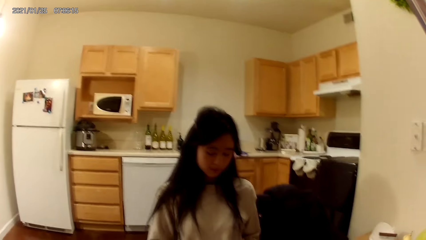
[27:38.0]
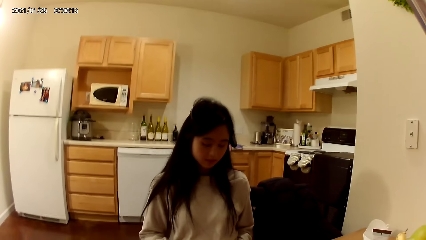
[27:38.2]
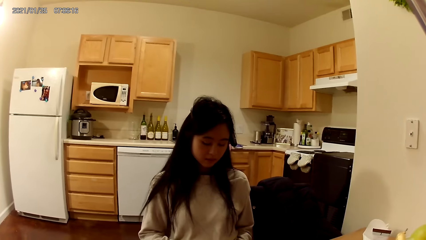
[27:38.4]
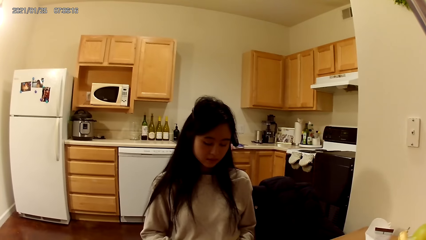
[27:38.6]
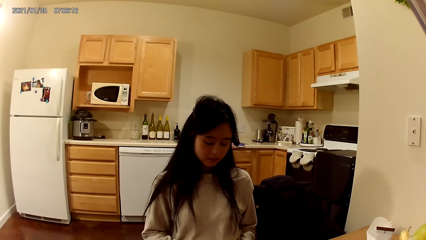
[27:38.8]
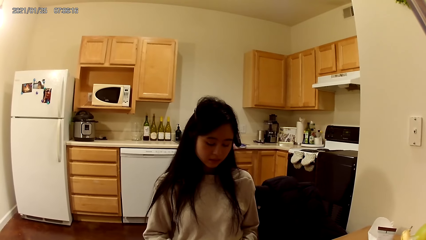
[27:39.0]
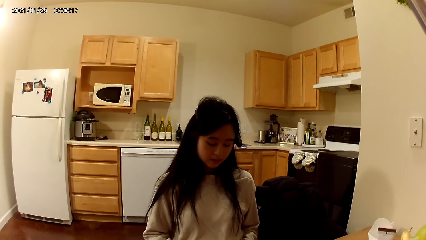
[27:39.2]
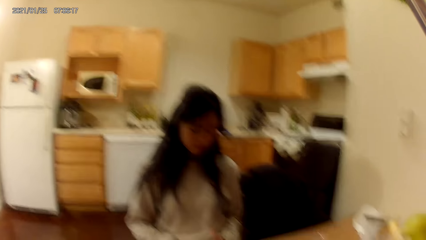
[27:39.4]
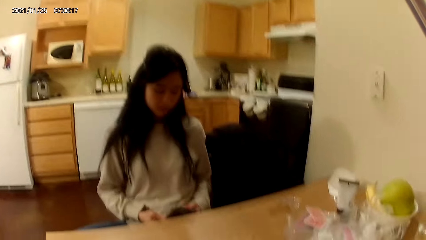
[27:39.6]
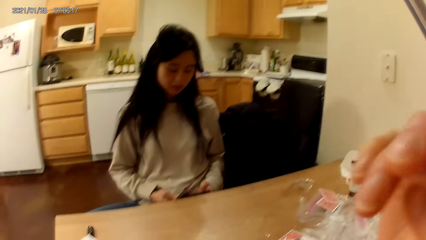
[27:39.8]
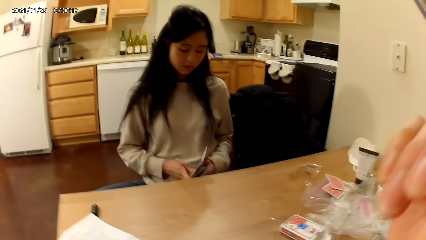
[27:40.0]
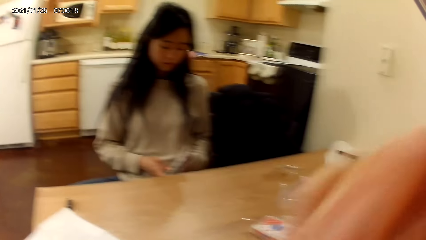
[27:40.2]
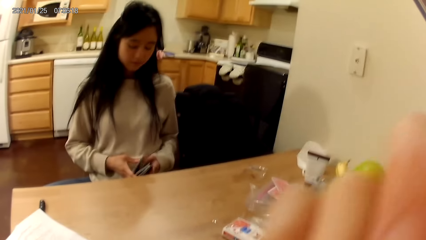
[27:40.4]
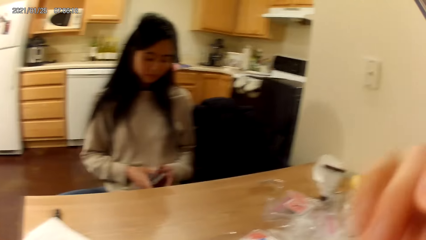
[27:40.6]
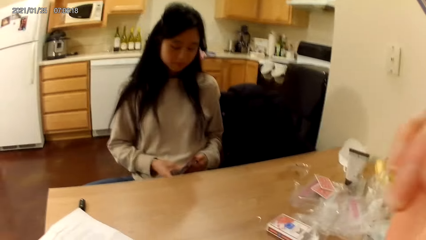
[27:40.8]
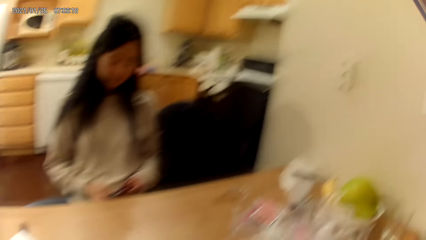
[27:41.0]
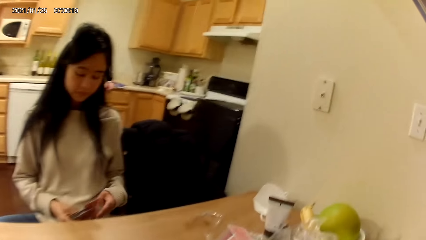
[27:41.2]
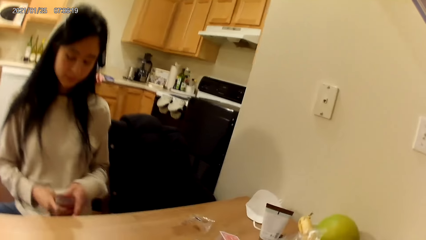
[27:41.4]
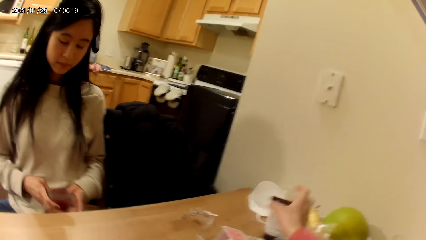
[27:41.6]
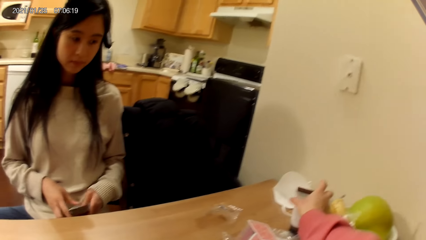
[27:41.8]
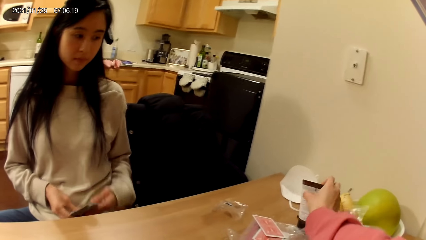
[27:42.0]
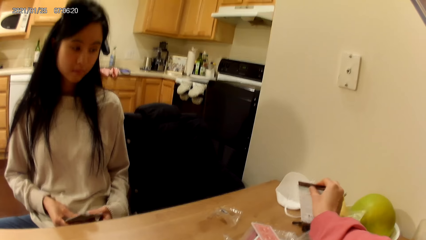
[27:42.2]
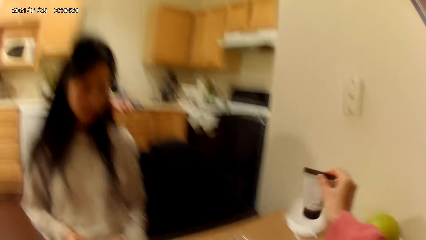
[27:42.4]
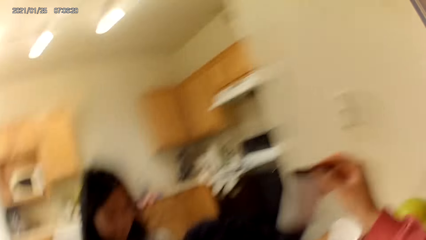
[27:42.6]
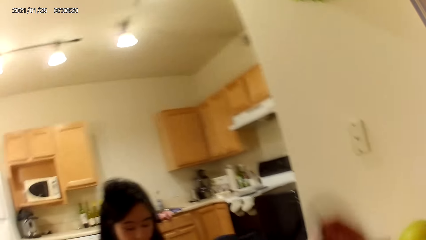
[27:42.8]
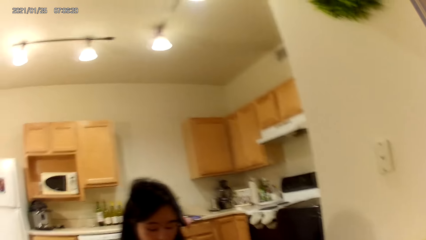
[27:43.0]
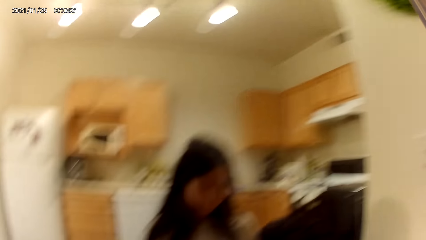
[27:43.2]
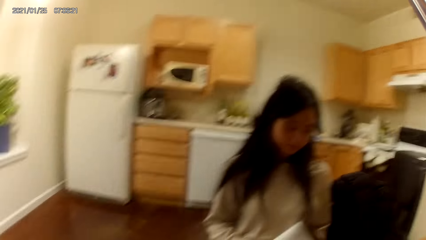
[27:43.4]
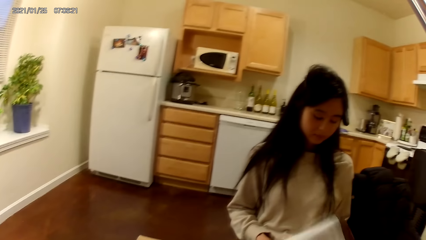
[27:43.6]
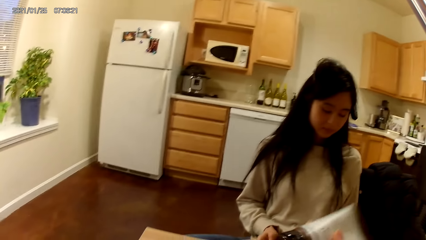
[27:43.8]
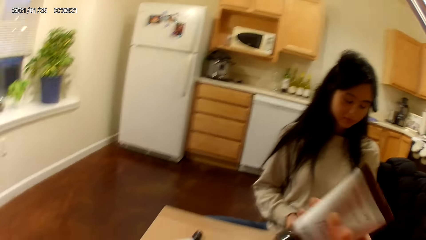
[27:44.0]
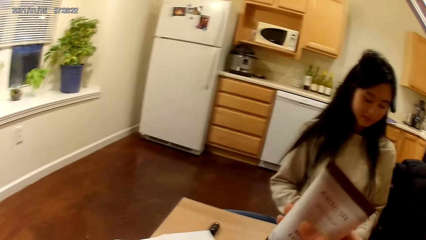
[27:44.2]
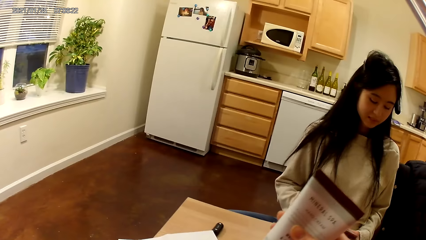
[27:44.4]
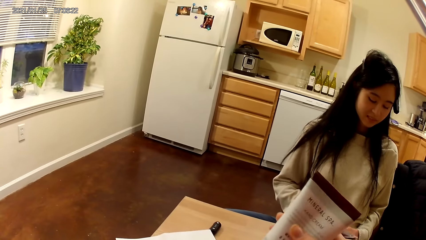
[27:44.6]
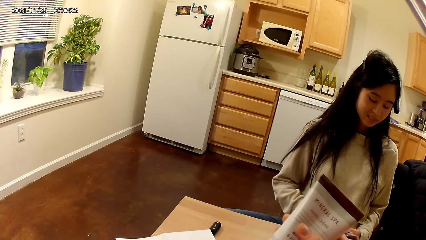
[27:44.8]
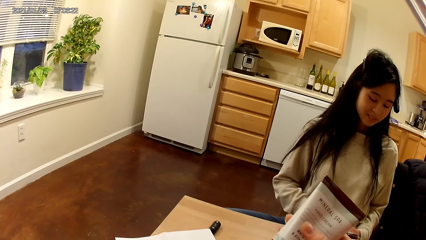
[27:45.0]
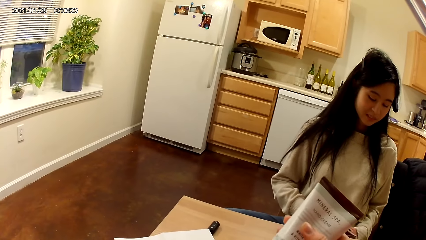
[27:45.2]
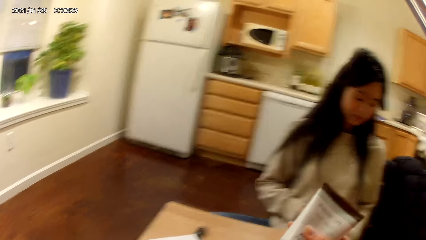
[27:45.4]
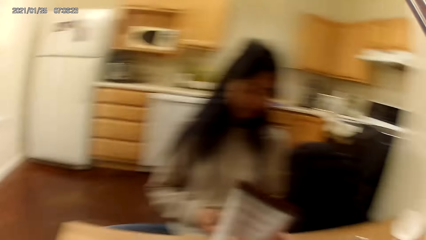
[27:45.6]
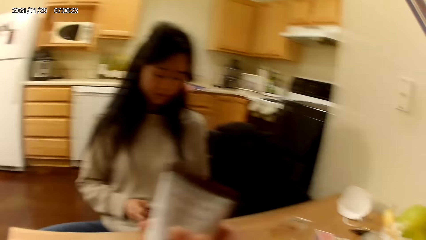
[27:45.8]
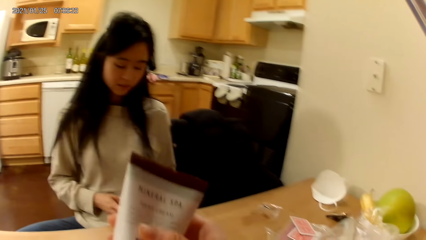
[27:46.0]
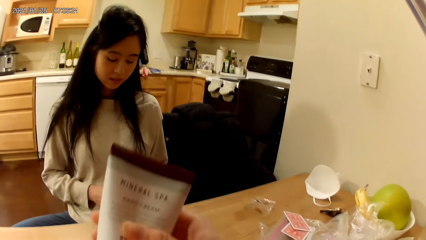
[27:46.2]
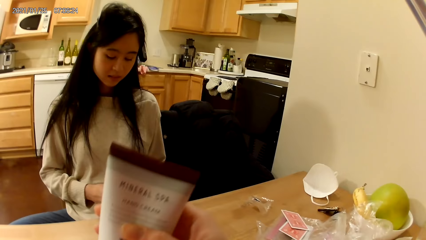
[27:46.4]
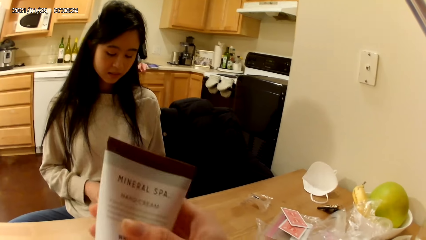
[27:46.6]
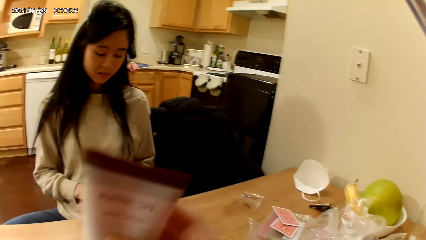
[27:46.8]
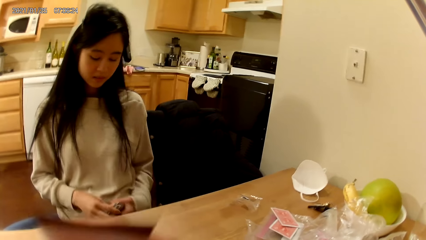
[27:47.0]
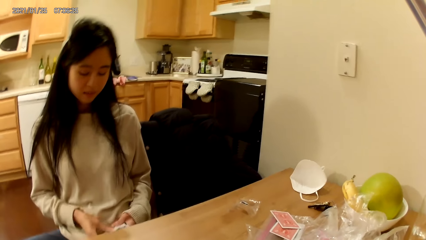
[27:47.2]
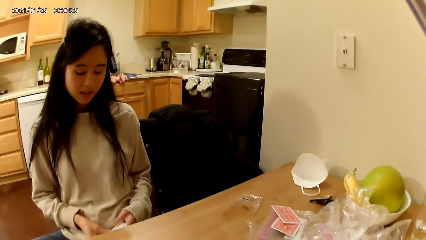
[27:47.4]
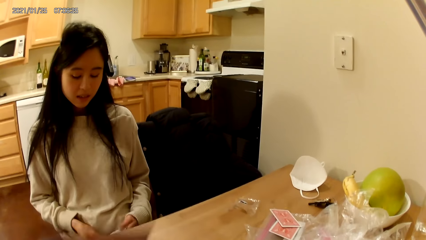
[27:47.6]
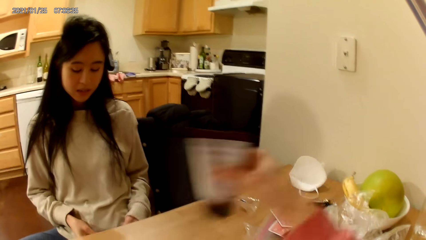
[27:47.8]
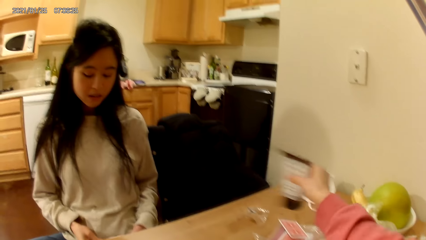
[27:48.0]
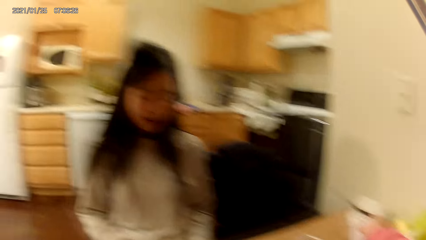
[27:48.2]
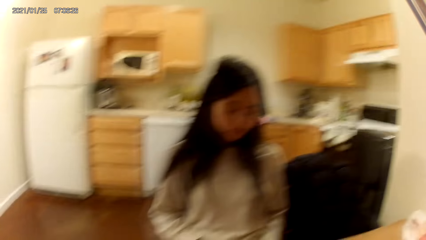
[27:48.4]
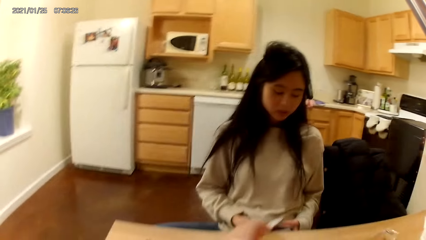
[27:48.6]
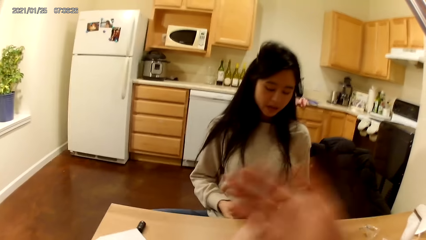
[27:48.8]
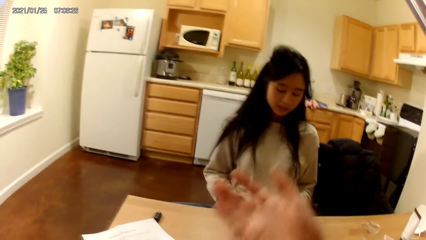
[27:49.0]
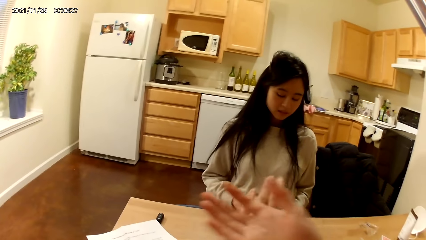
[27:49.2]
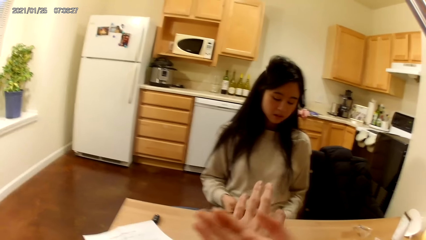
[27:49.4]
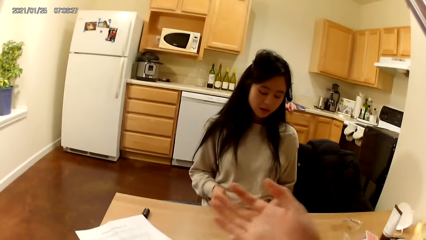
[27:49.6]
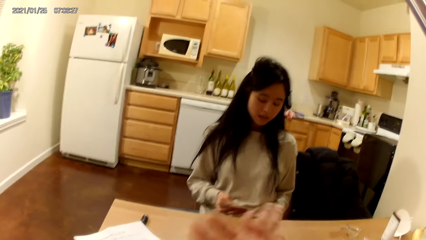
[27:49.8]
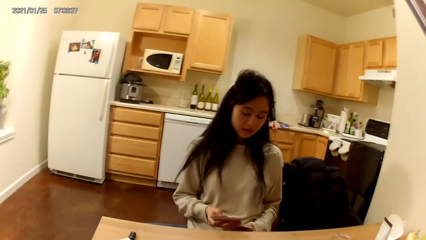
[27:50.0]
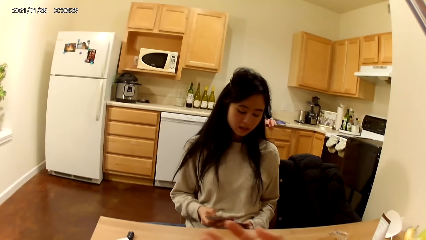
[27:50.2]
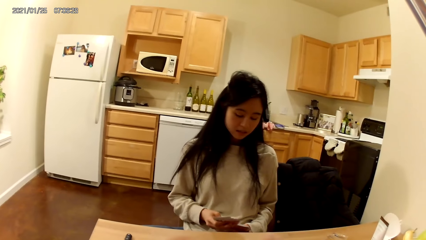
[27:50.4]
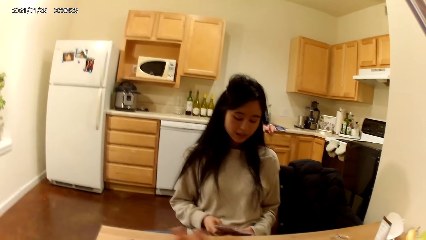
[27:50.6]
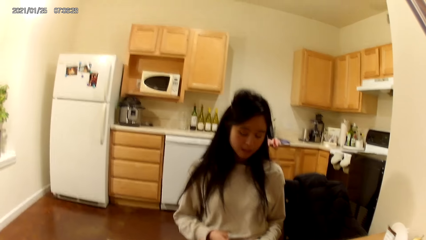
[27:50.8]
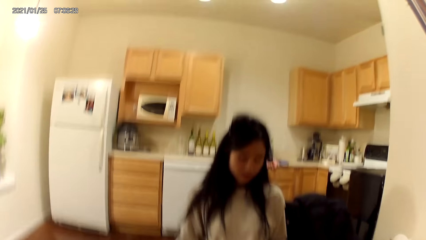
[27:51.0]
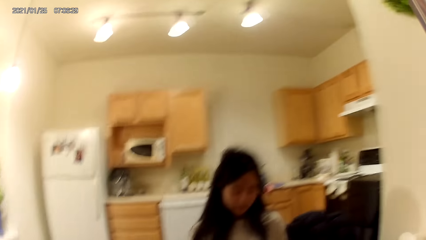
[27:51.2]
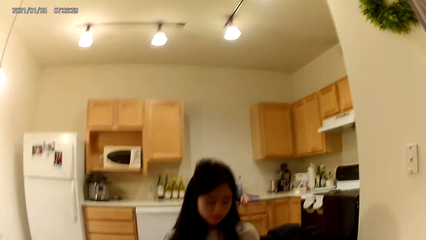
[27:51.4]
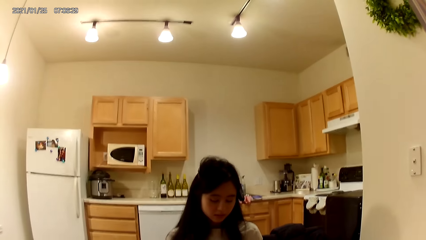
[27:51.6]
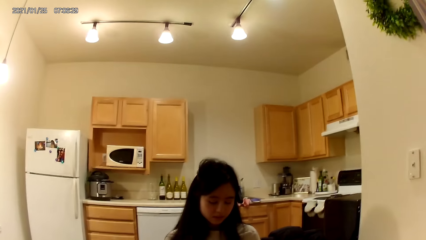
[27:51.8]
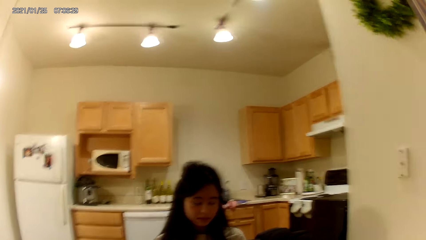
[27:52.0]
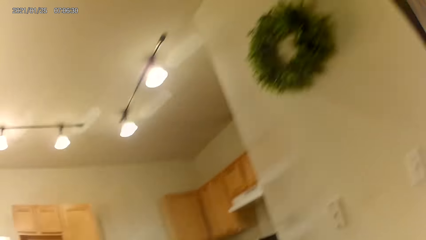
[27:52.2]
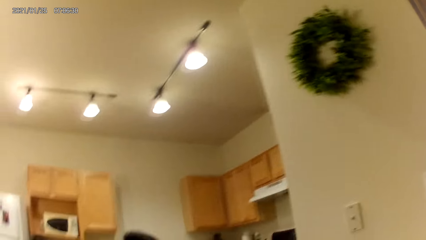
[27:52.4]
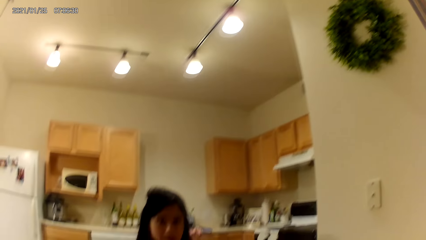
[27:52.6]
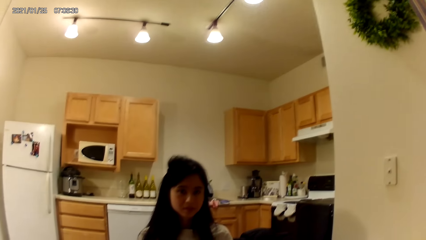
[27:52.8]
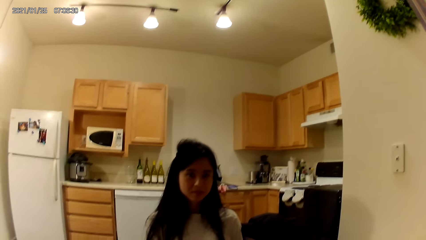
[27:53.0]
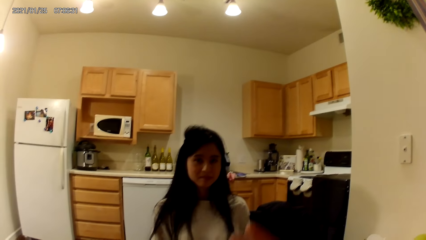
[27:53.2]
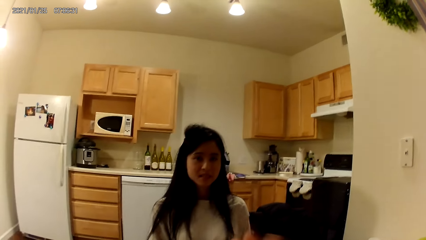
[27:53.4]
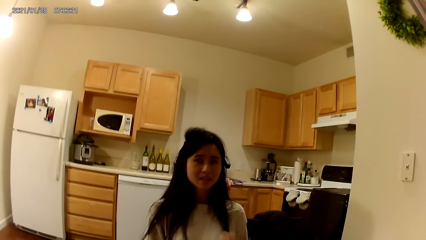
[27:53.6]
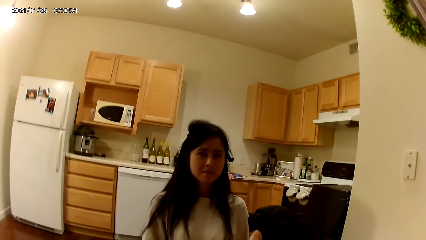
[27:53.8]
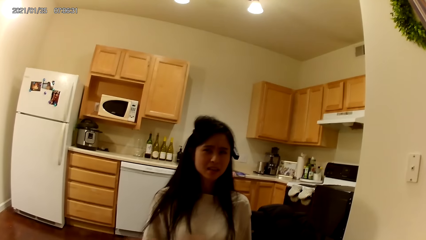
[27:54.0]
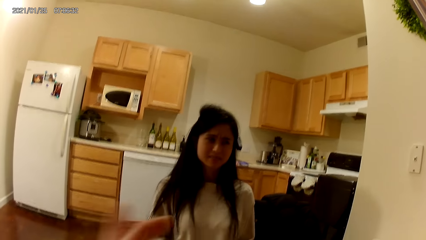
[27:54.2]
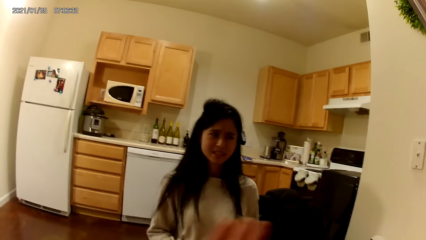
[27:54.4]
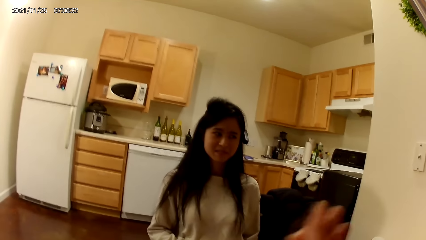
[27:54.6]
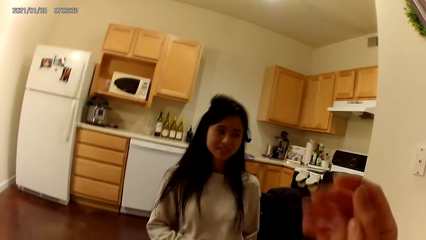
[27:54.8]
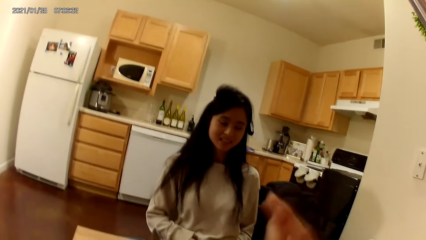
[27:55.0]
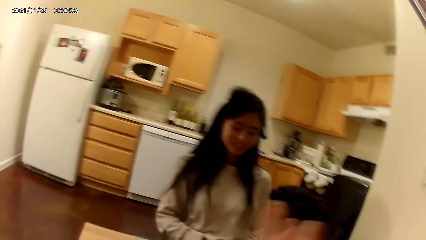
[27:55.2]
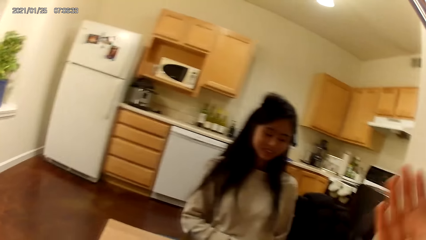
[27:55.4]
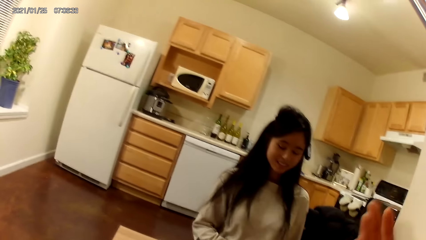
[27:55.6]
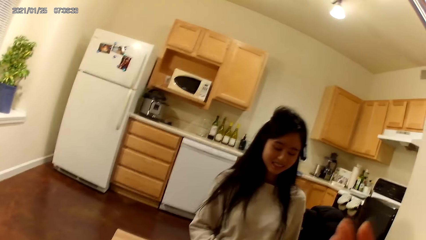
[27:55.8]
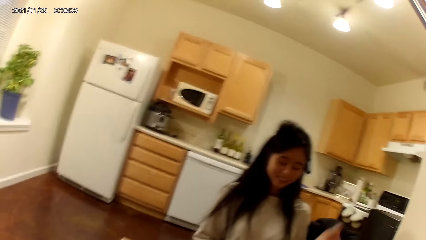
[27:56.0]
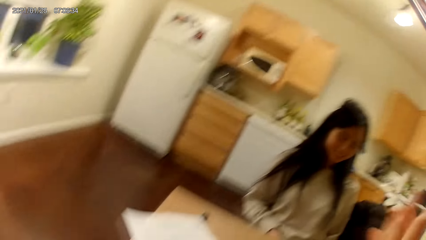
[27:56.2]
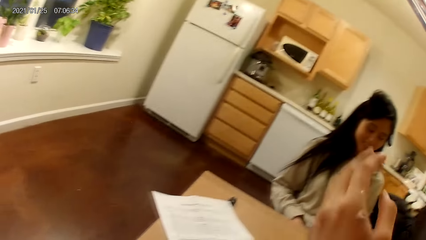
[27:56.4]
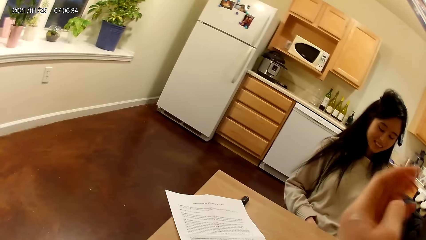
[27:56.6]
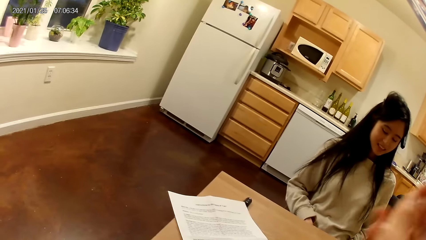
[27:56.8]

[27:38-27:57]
The camera wearer looks at the kitchen. She raises her right hand towards her face. She picks a body scrub from the dining table with her right hand. She holds the body scrub with a hand. She presses the body scrub onto her left hand. She looks on the table. She places the body scrub on the dining table with her right hand. She rubs her hands together. The woman holds playing cards with her hands. The camera wearer moves a hand. She rubs her hands together.
